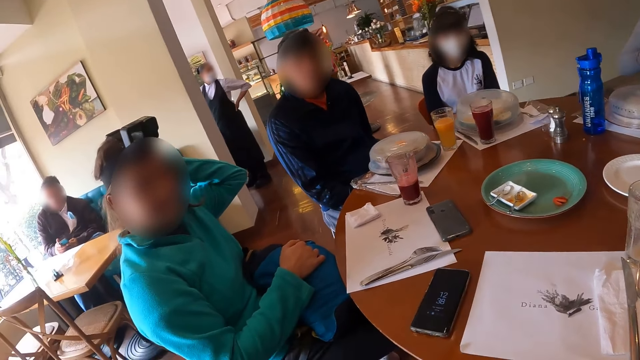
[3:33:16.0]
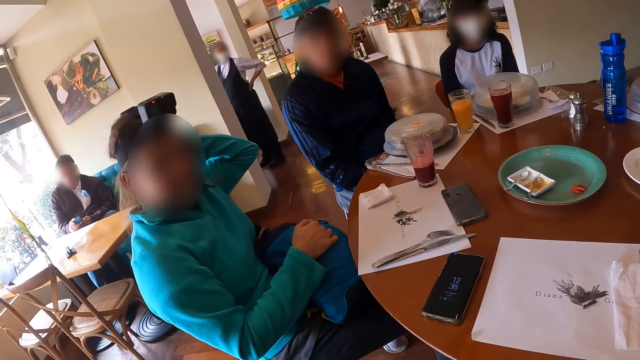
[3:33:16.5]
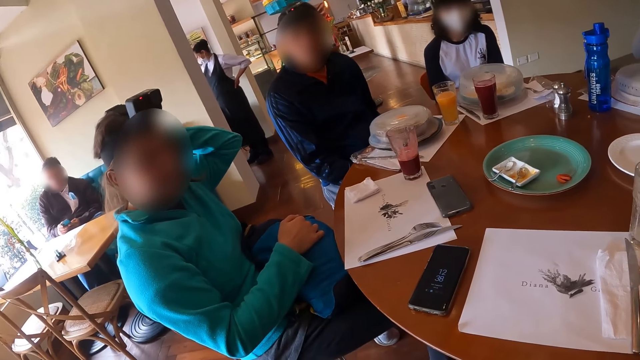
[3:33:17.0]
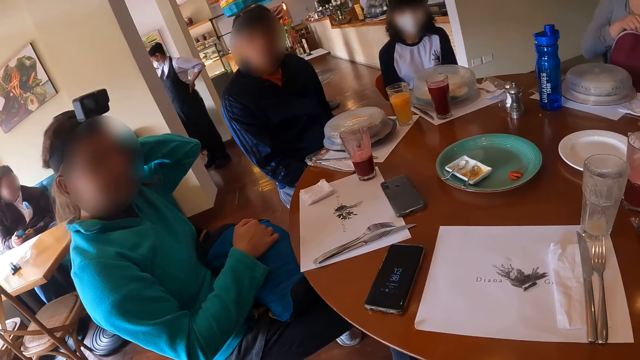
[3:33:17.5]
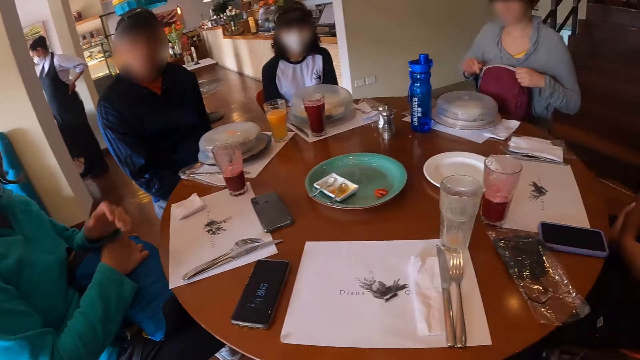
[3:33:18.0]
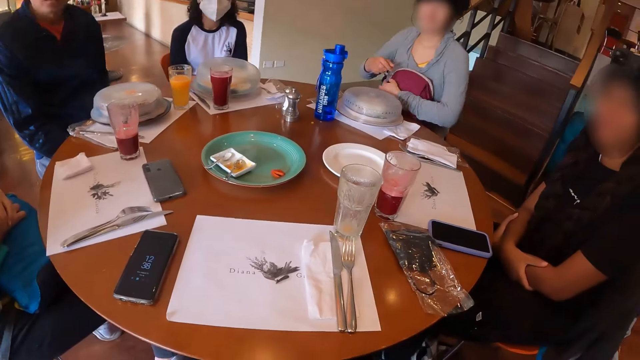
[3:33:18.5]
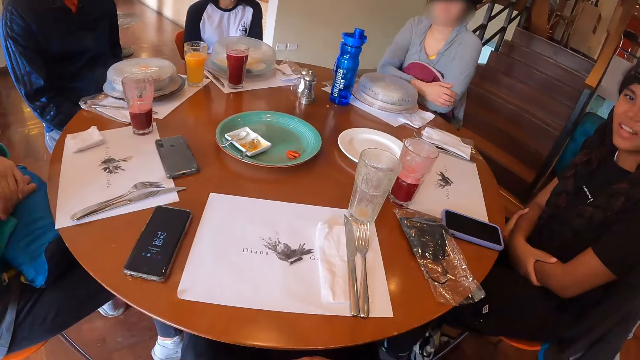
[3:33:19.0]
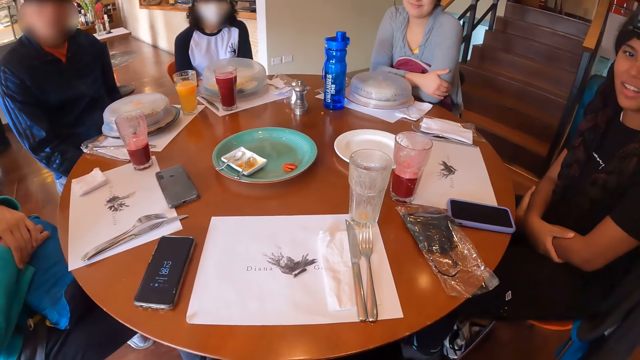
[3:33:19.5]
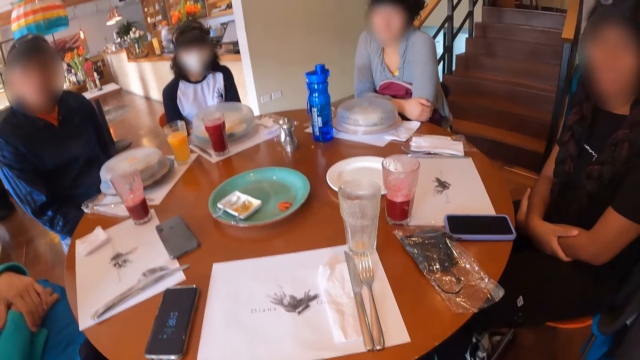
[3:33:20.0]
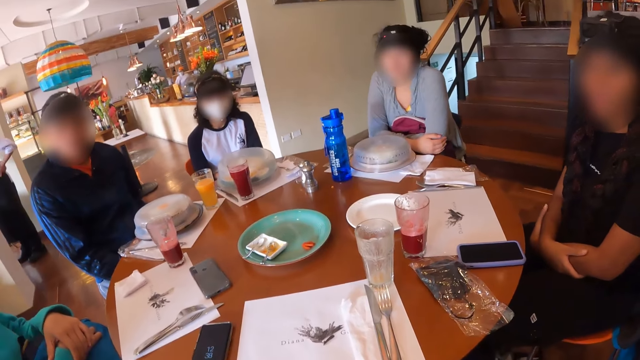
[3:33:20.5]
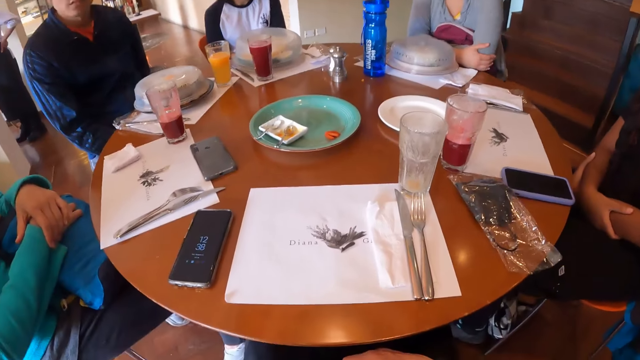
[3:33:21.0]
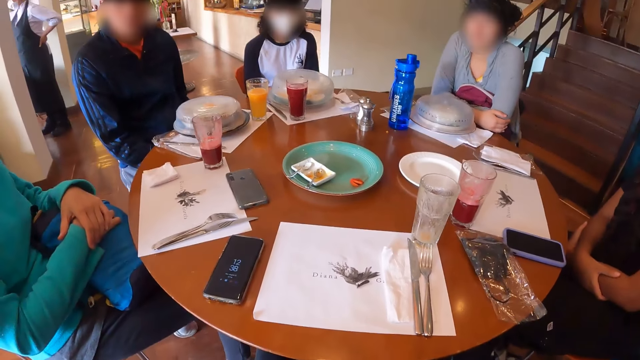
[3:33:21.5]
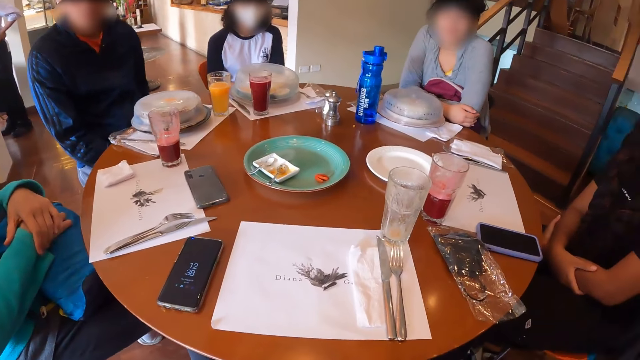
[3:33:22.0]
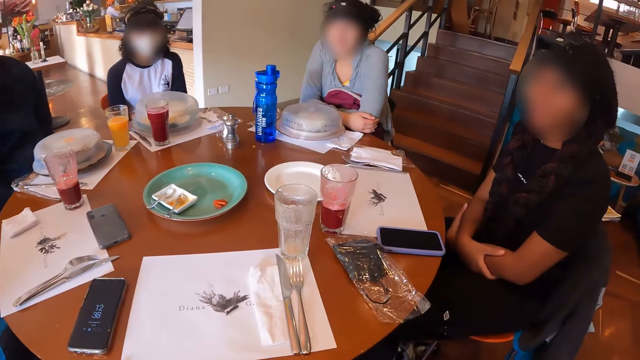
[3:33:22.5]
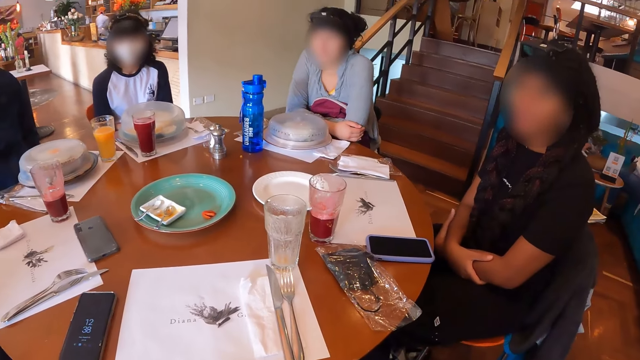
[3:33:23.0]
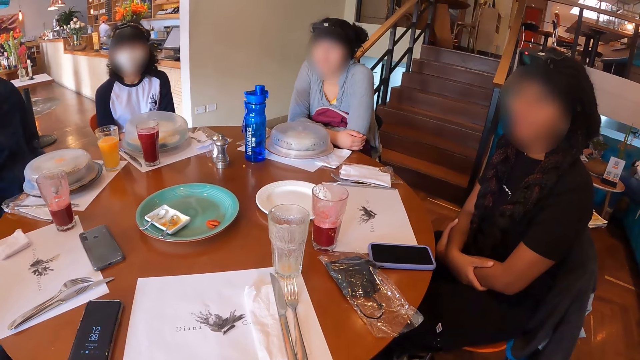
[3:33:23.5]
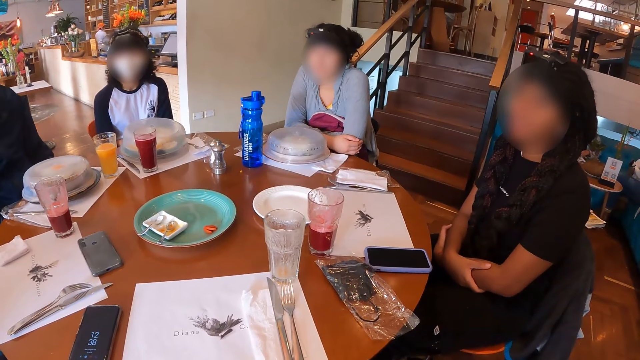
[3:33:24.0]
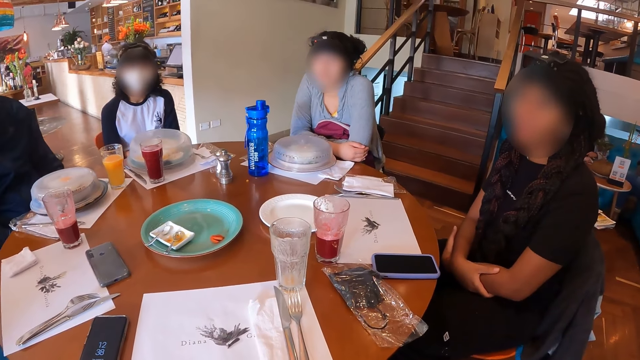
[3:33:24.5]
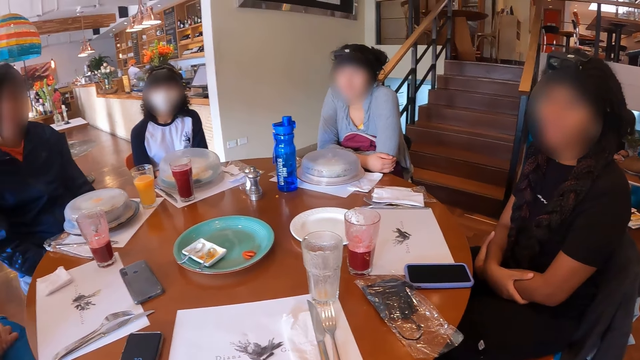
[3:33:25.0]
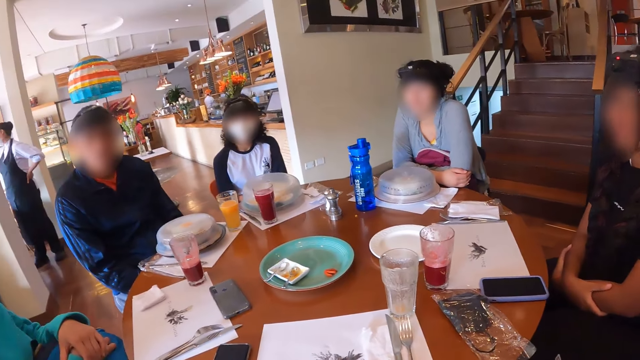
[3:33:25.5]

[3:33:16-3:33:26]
A woman zips the bag with her hands and folds her hands on the table. The woman looks at the camera wearer.

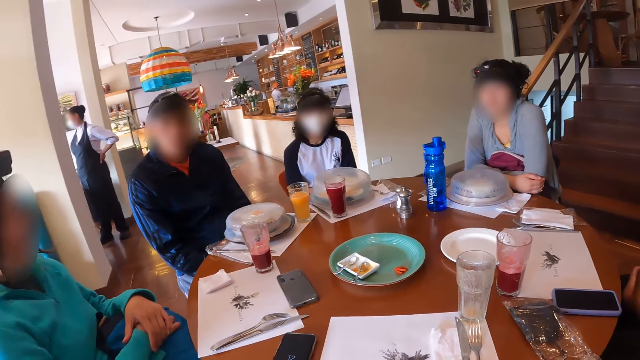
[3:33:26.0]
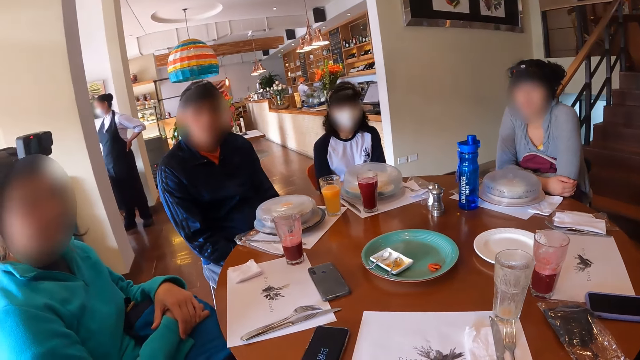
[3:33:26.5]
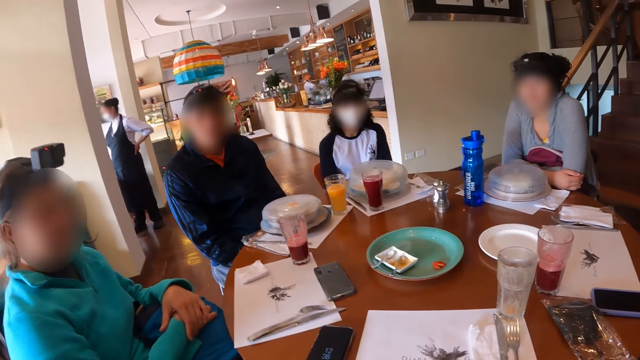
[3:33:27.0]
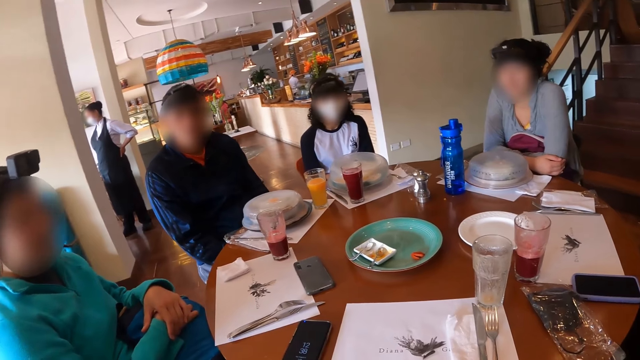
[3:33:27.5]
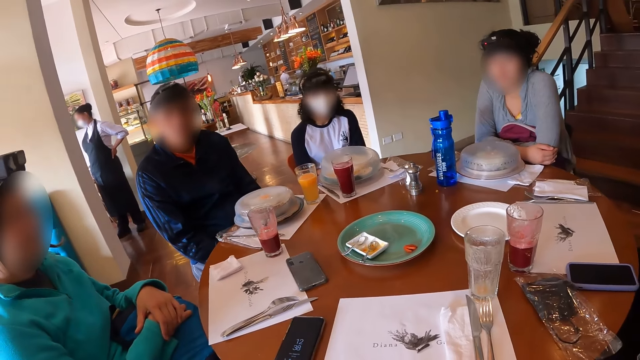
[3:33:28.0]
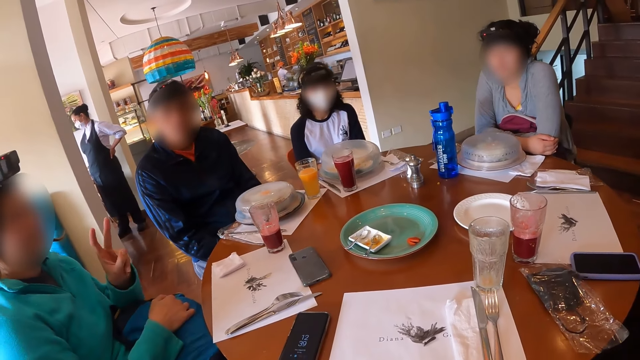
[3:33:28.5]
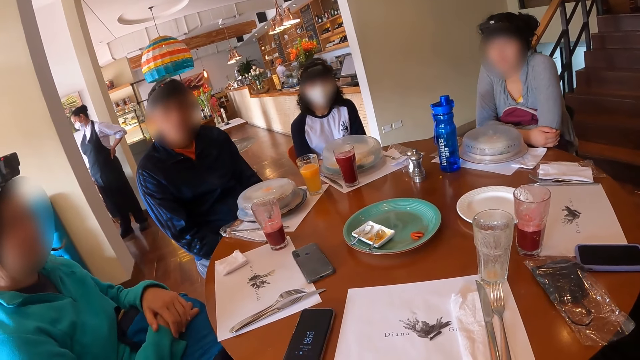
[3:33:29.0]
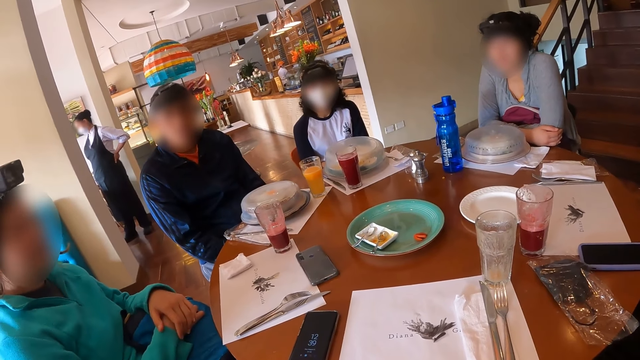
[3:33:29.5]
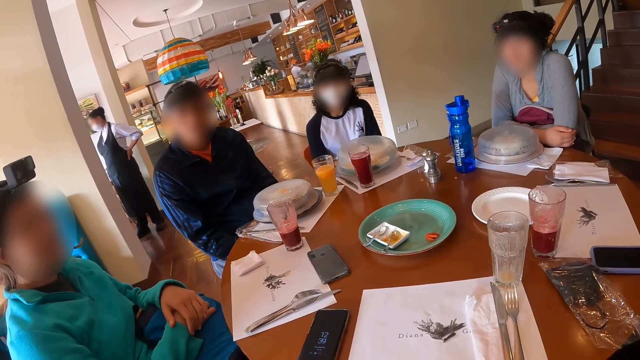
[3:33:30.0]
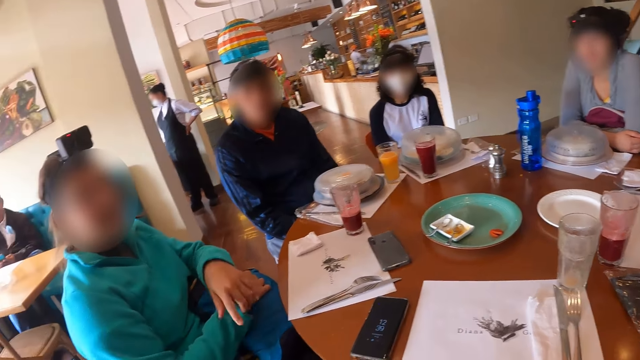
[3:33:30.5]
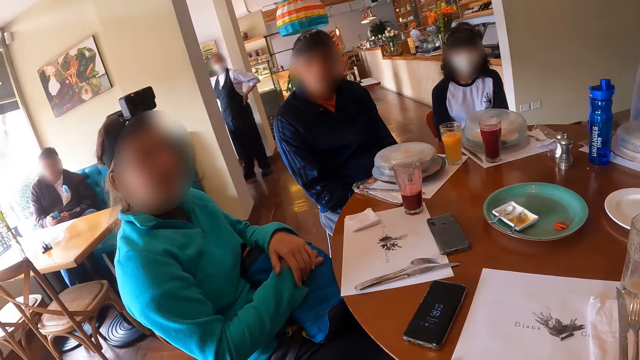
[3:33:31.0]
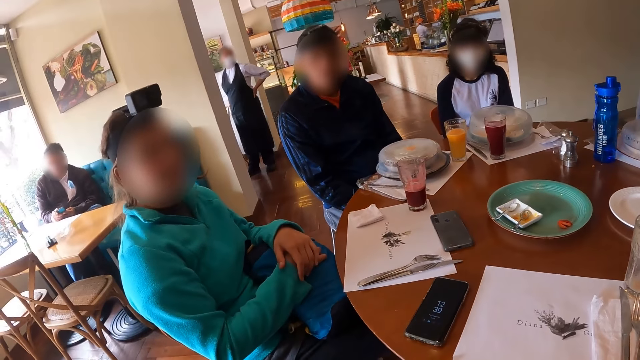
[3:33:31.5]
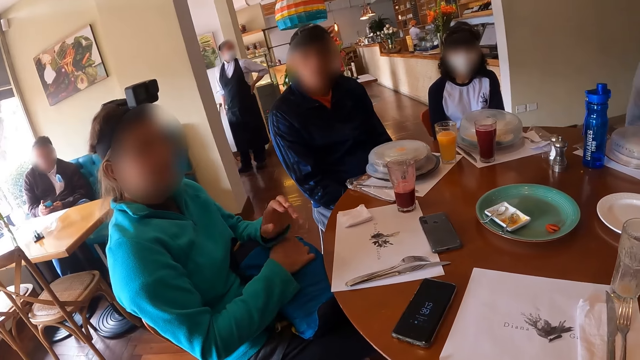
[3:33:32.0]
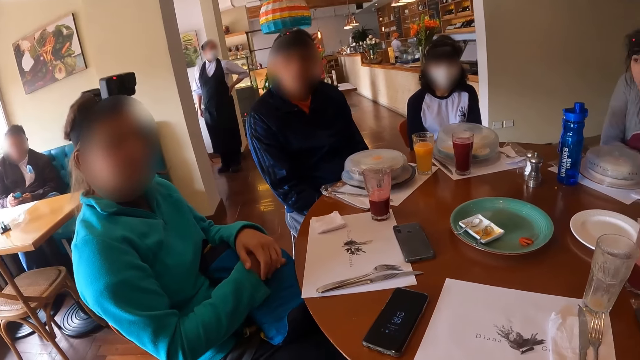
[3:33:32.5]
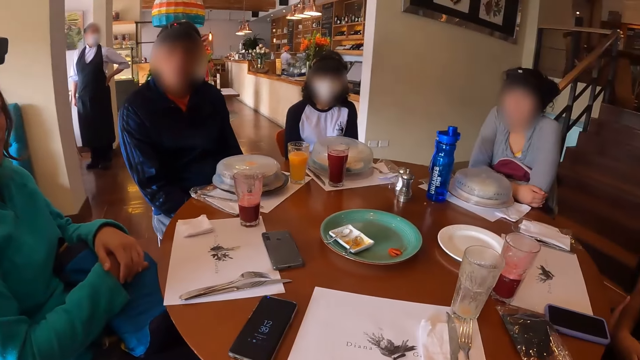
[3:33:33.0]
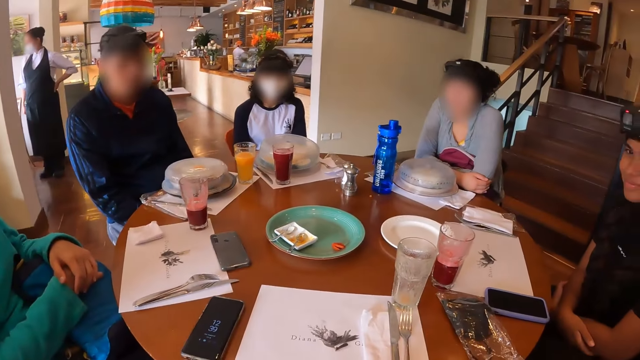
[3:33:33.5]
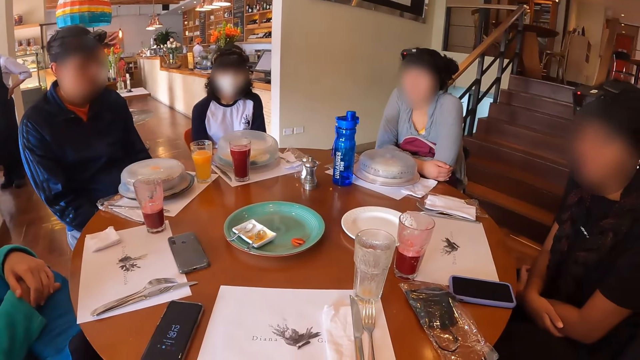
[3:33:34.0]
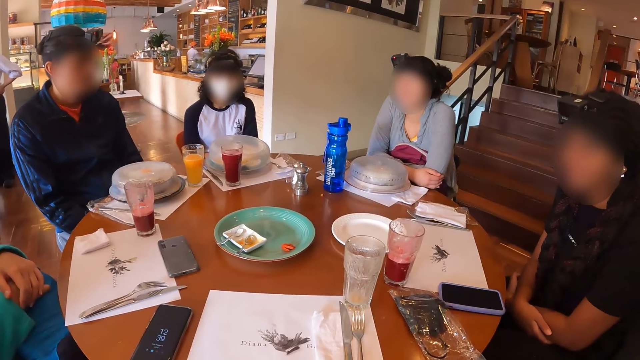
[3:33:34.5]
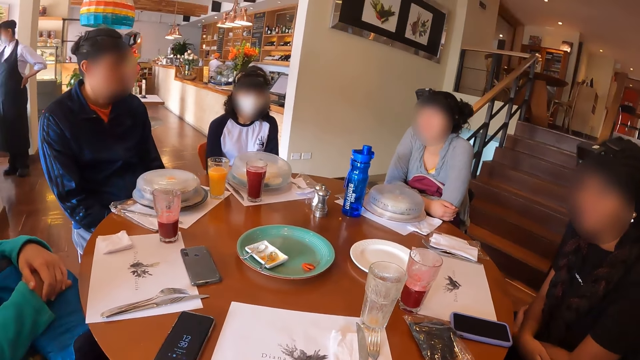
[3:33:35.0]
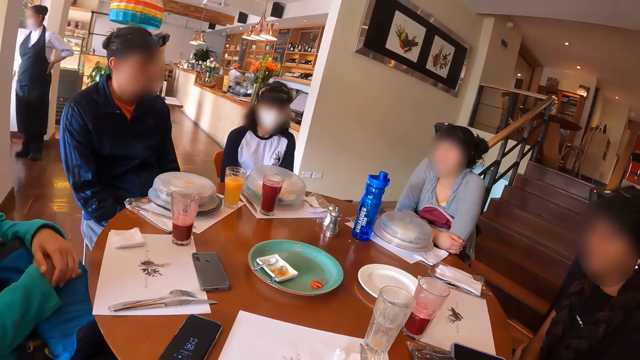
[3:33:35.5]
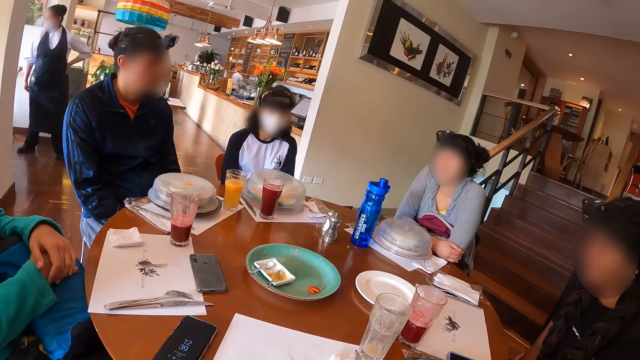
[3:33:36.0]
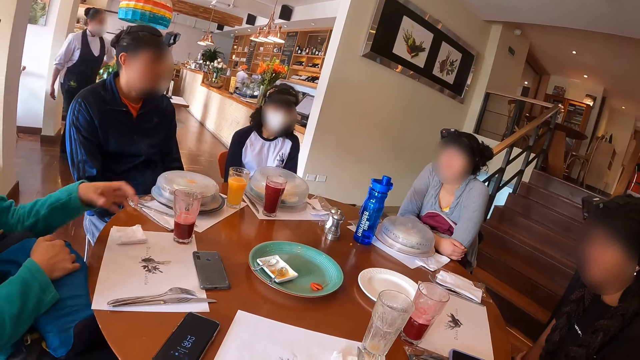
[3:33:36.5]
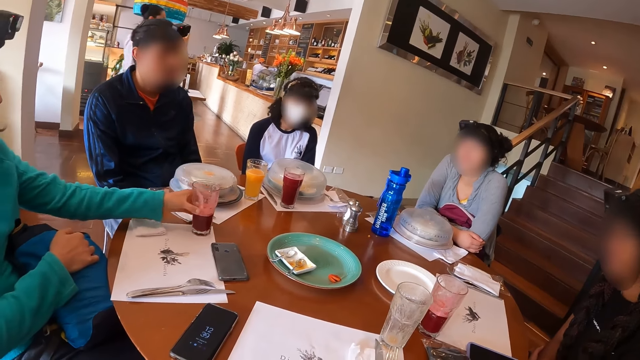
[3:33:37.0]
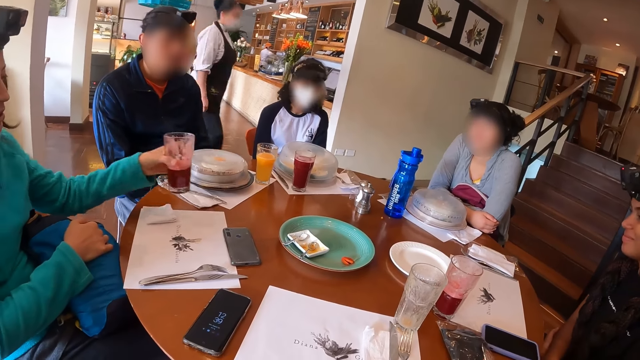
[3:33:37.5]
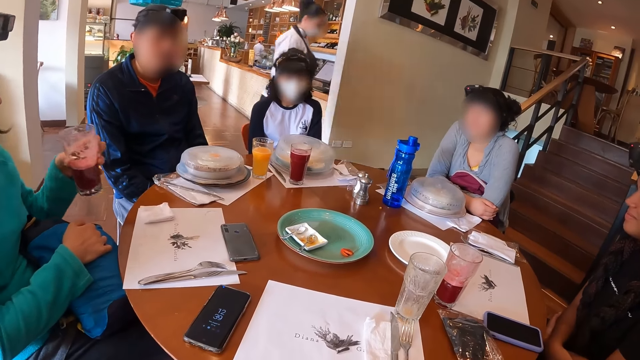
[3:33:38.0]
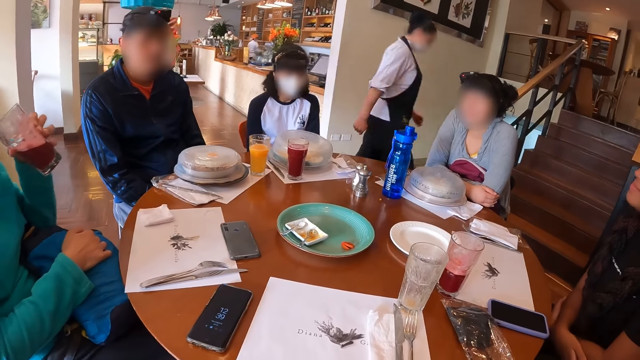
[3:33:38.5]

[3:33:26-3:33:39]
A lady gestures out. The lady picks the glass of juice on the table with her left hand.
